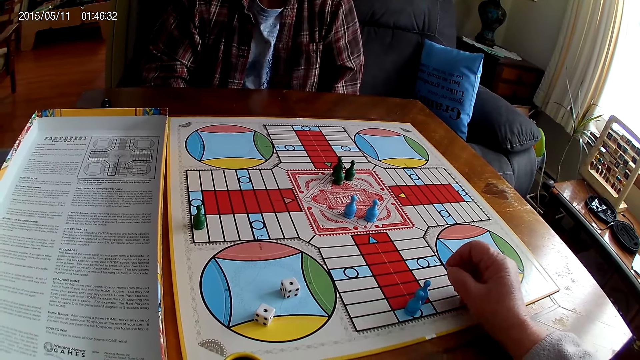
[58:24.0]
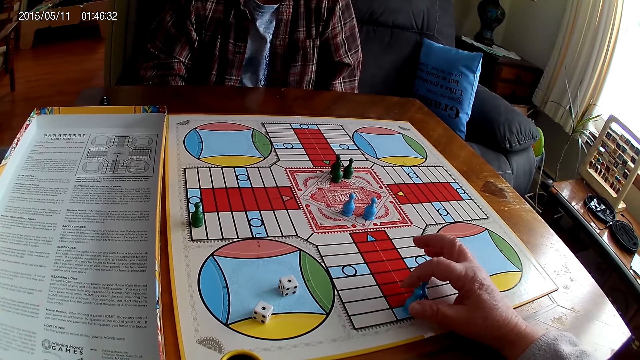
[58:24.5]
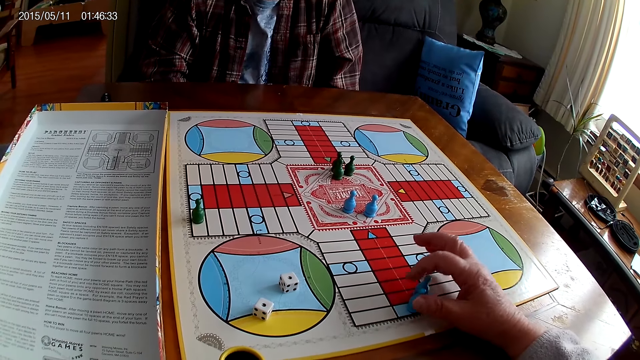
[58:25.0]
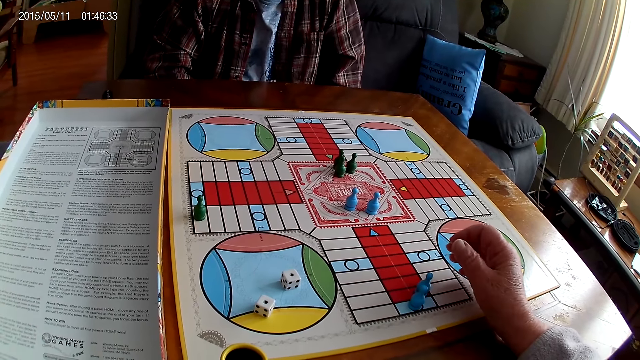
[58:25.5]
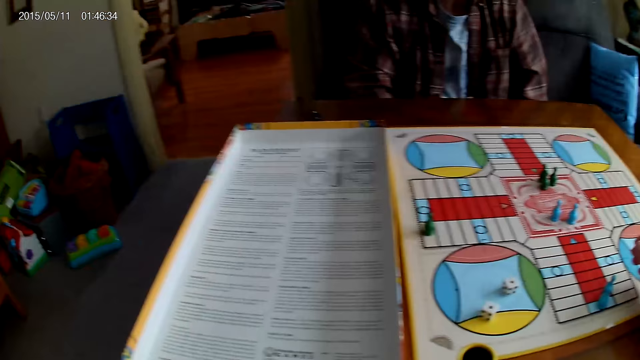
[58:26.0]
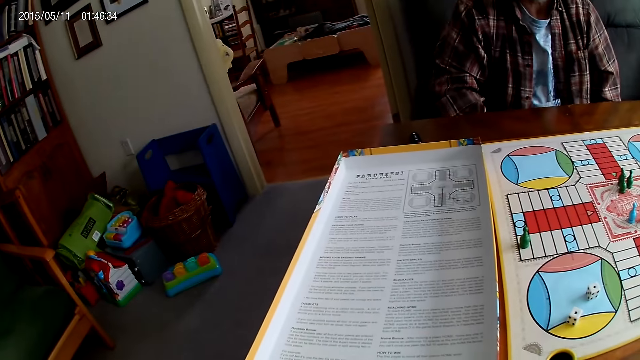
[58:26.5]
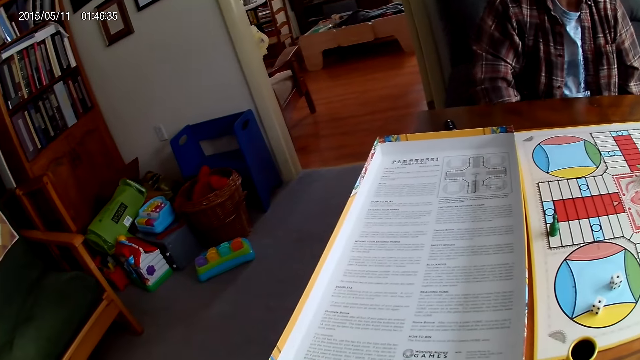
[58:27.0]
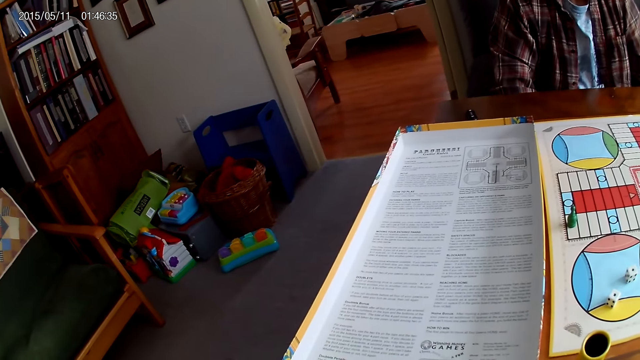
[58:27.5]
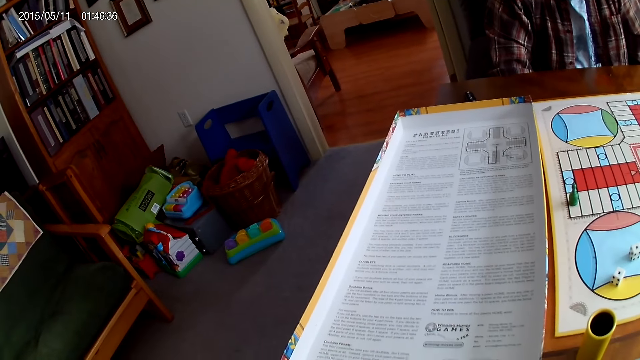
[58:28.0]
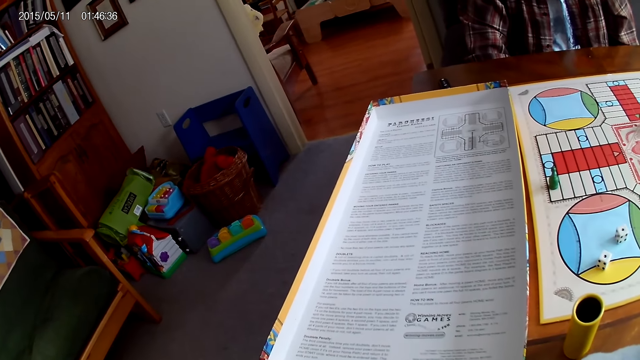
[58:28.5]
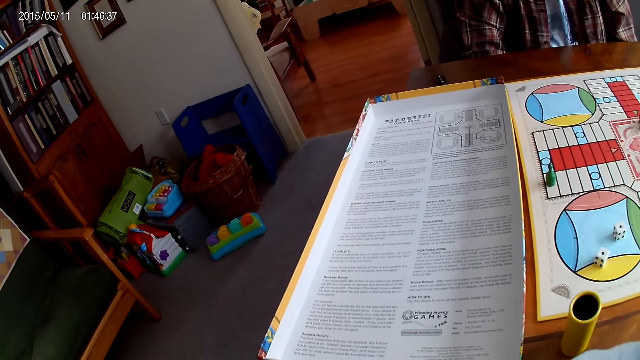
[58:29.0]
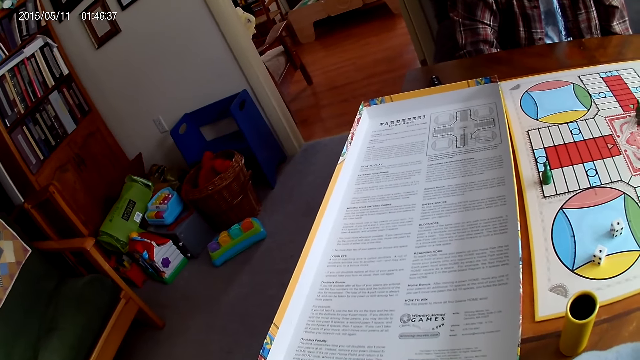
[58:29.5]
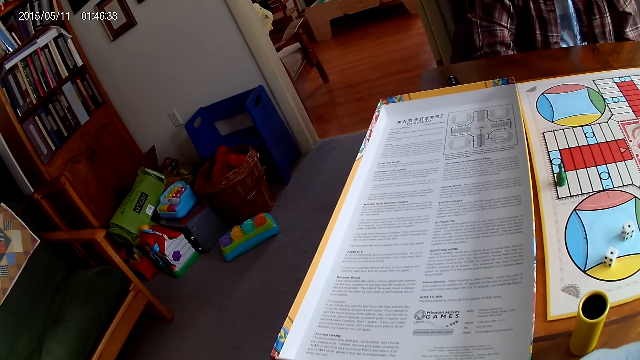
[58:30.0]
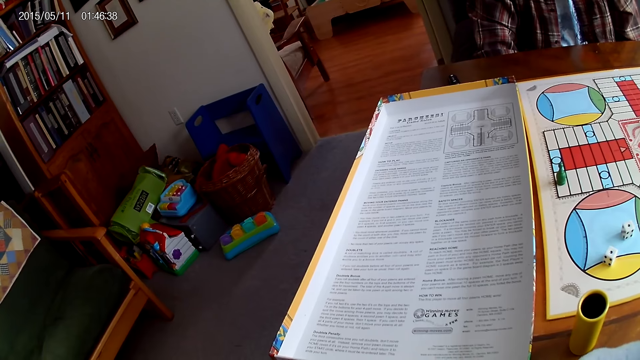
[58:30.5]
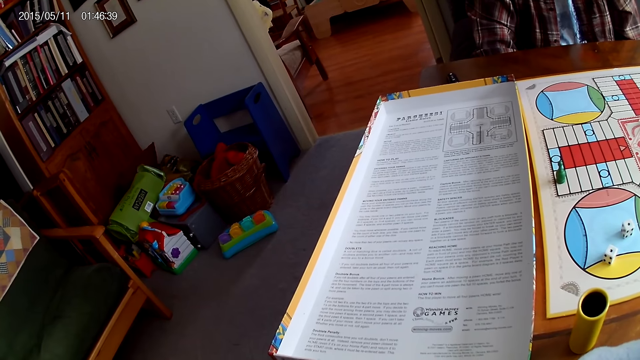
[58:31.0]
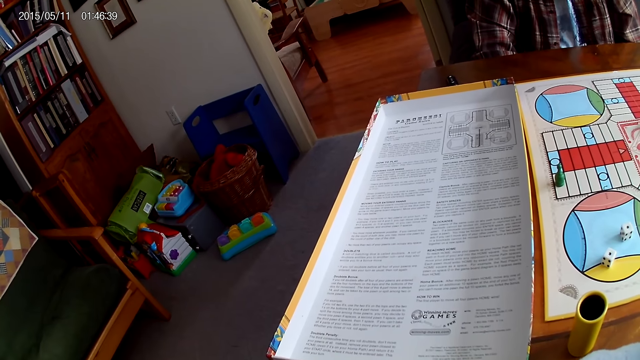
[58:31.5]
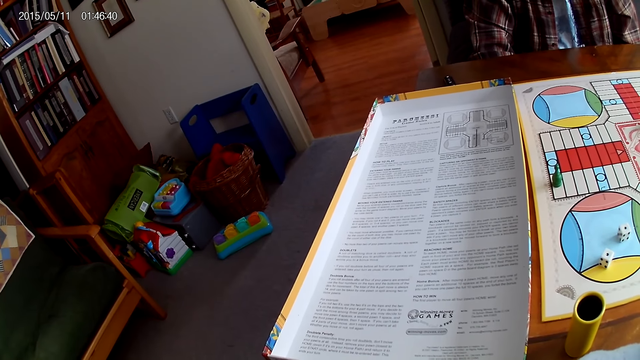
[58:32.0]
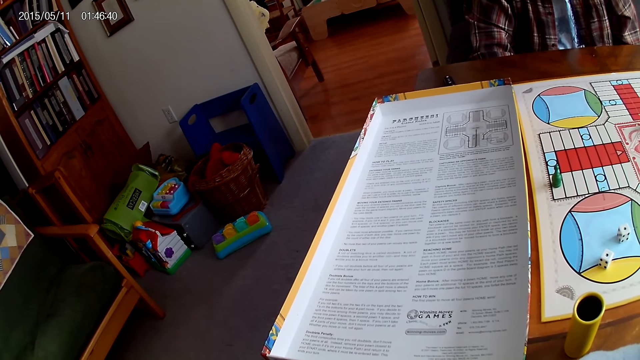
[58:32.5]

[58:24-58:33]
The camera wearer touches a Ludo pawn. They stare at the board.

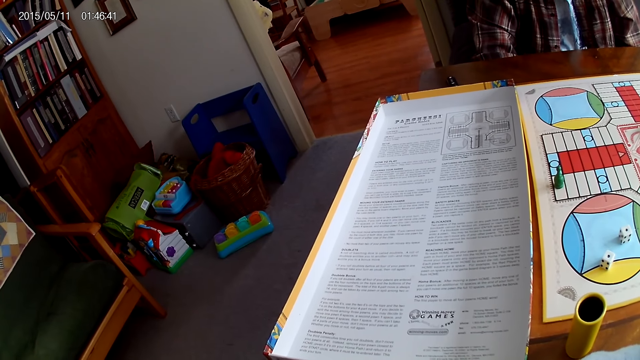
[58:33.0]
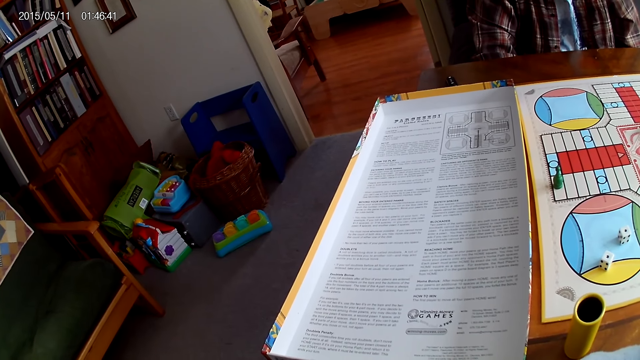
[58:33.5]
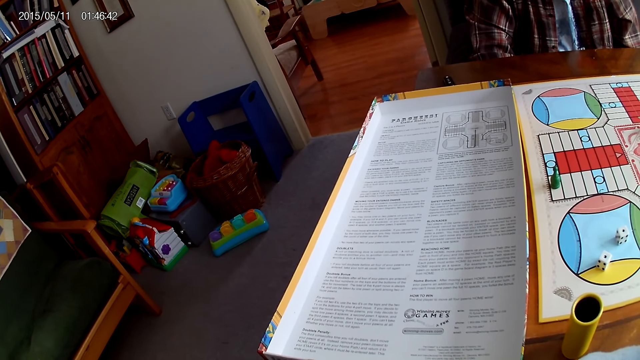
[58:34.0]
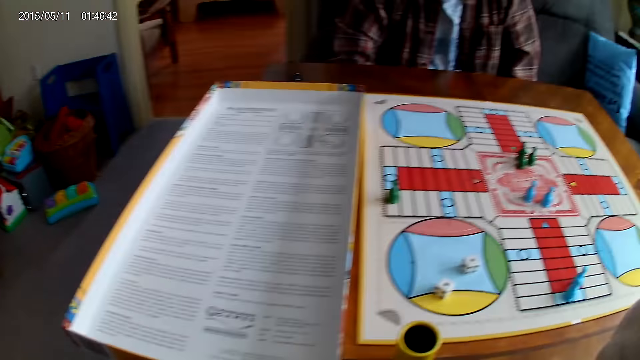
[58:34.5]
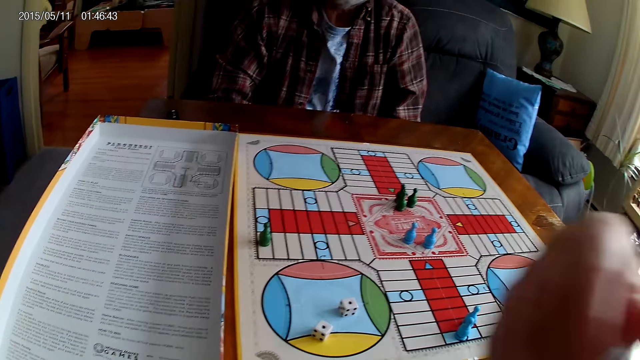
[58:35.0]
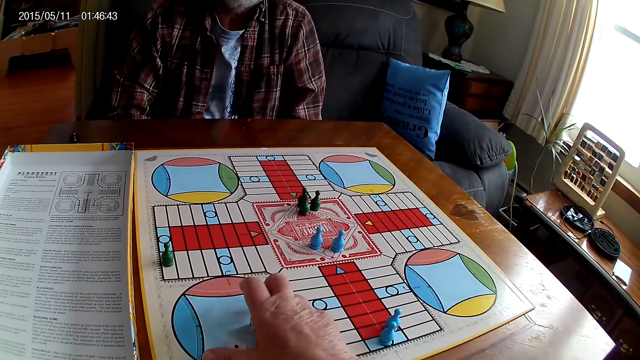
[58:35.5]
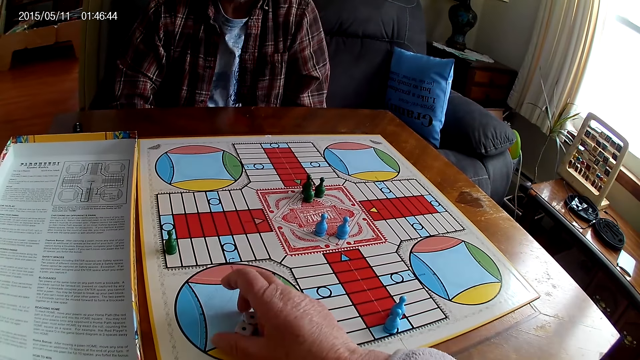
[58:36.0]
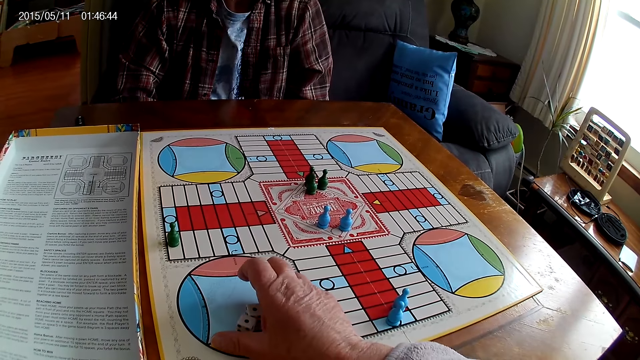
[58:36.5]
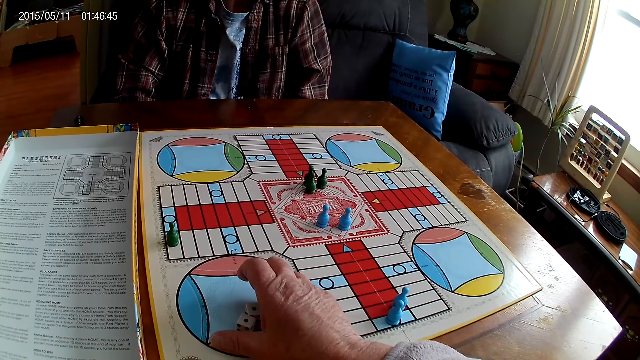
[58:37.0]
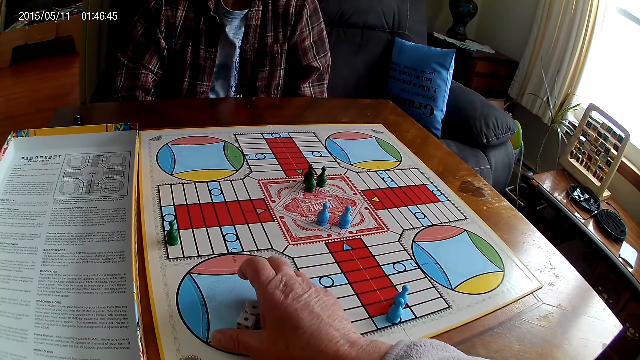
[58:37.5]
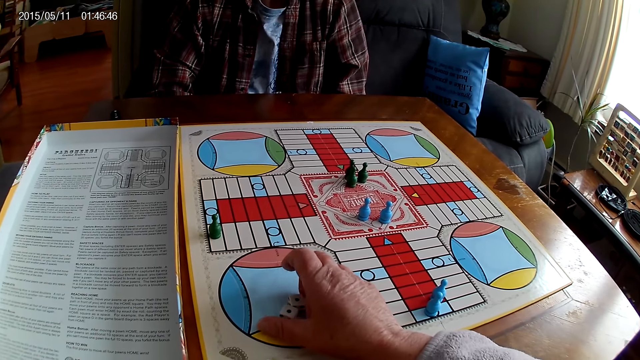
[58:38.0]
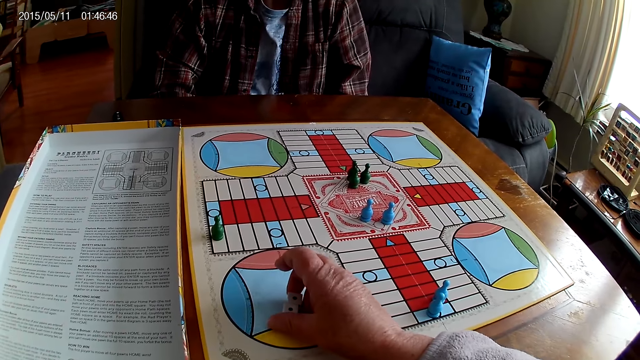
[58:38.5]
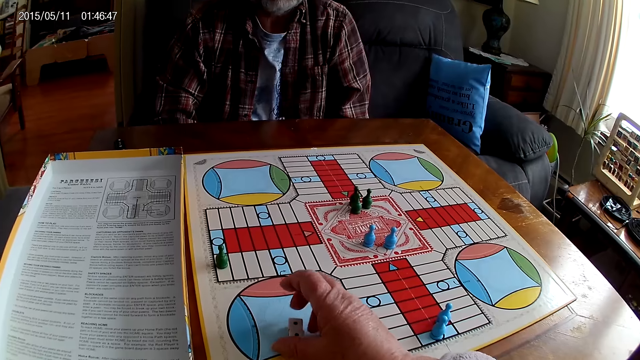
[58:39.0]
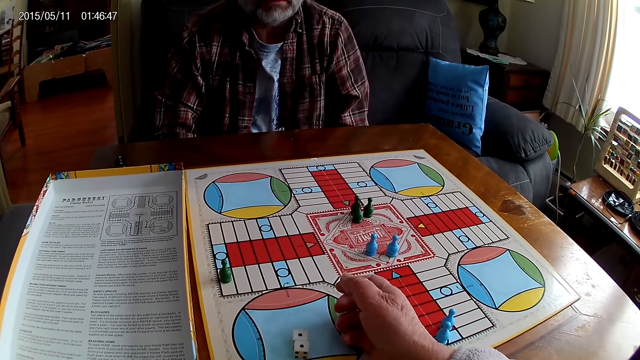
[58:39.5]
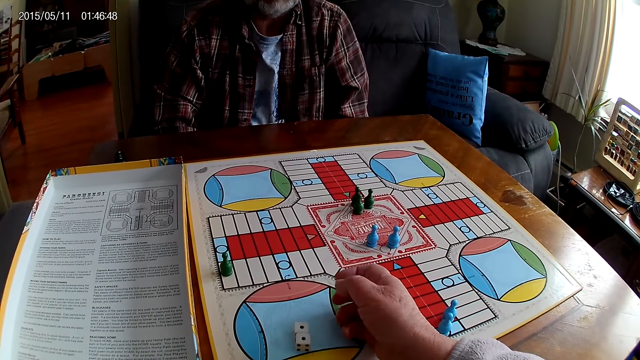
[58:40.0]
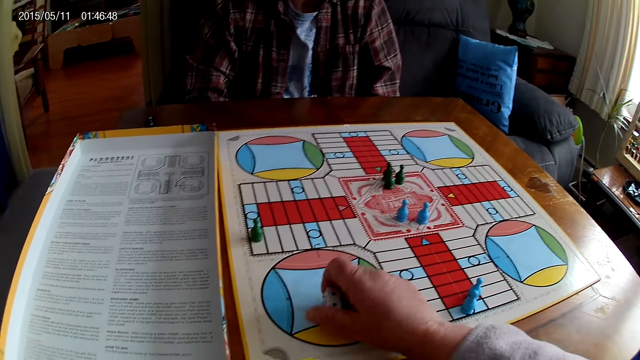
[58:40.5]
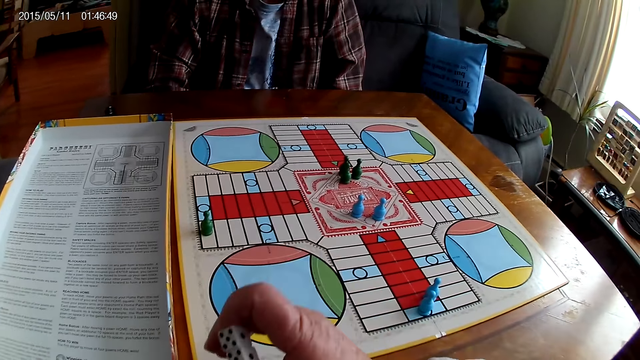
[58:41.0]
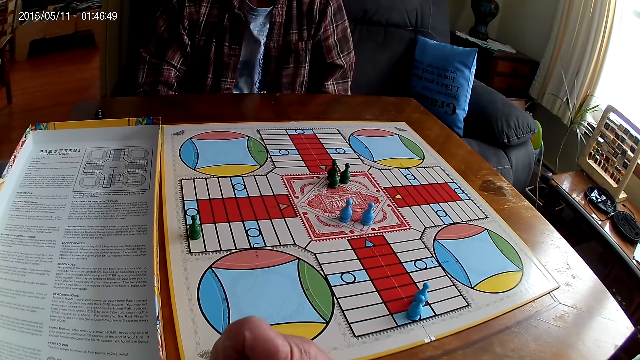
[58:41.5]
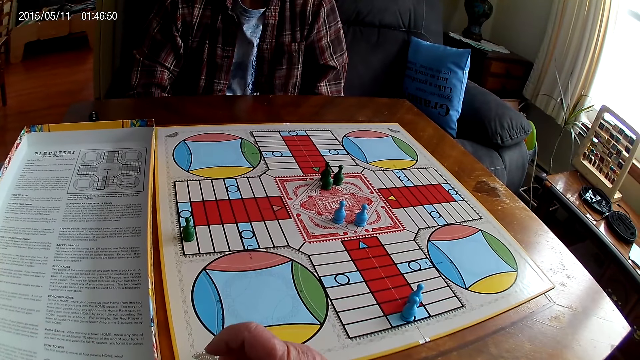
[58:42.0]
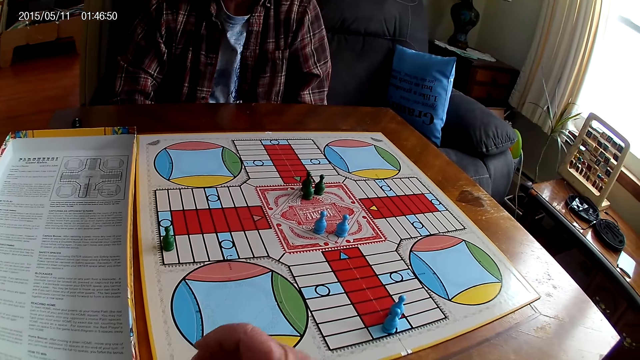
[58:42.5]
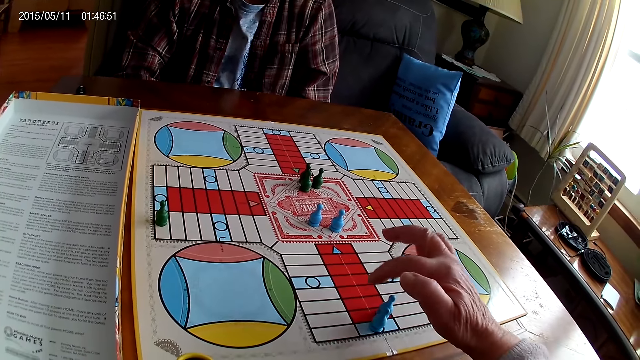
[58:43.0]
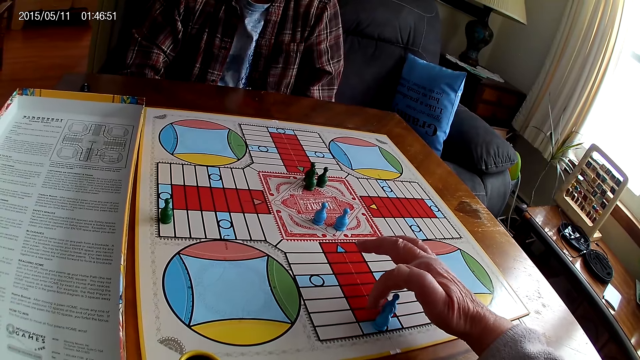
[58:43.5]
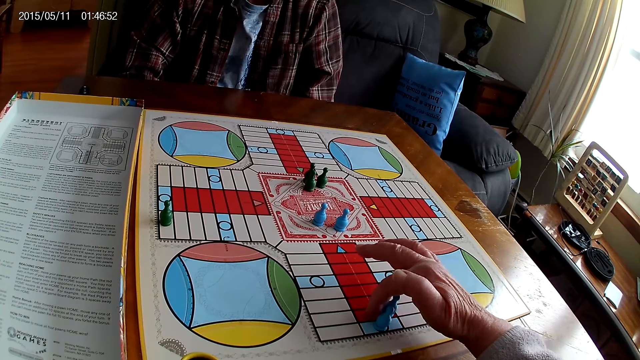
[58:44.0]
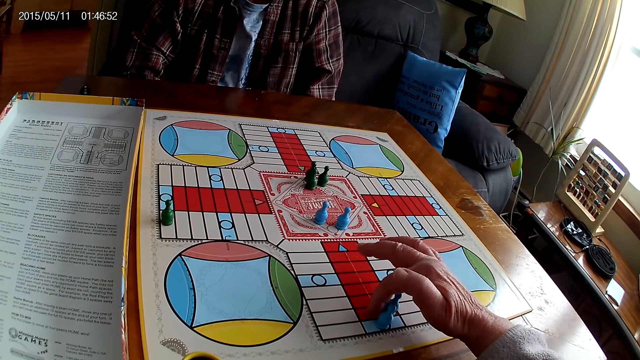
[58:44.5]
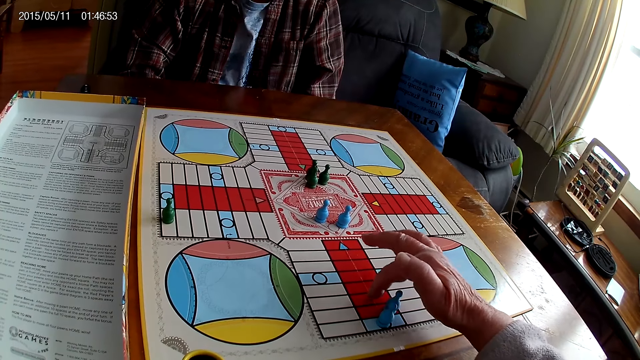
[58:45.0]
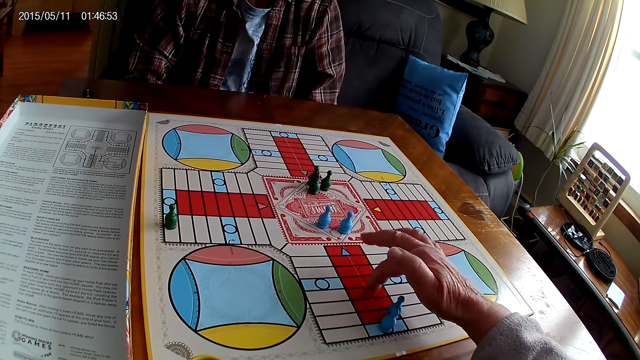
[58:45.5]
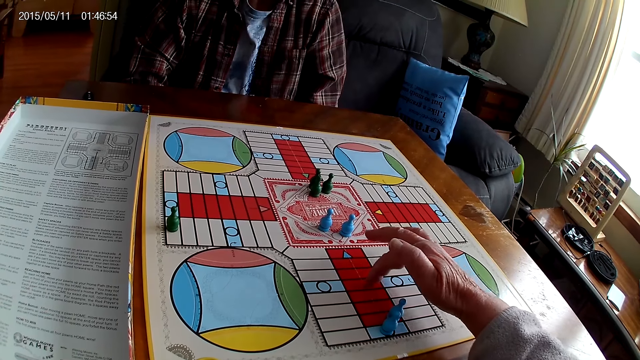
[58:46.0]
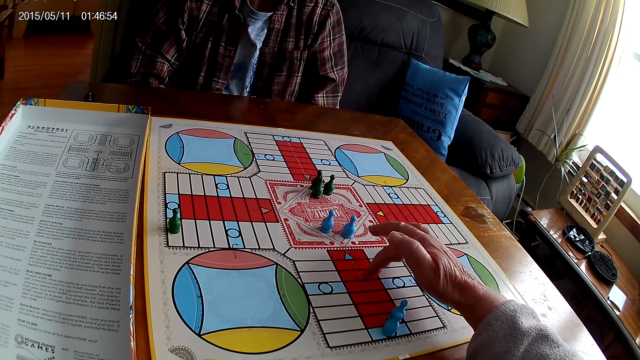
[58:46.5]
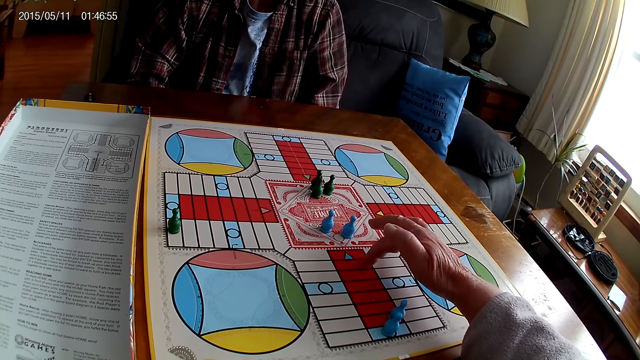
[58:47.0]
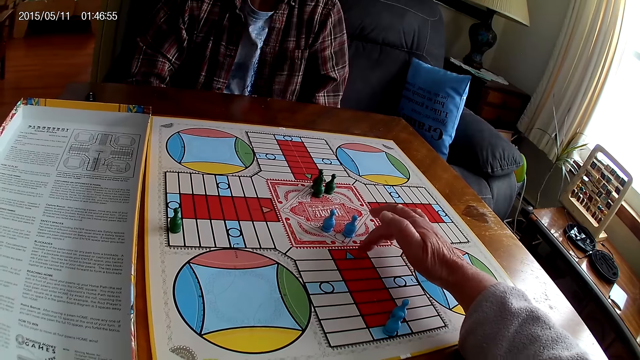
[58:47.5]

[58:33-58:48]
The camera wearer touches the dice. They stare at the board. They touch the dice. They stare at the board. They take the dice from the Ludo board with the right hand. They put the dice into the dice shaker. They count steps on the Ludo board with the chess.
